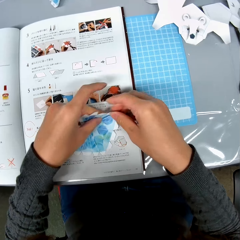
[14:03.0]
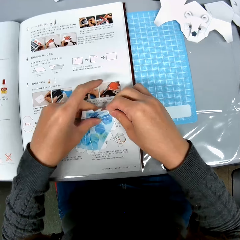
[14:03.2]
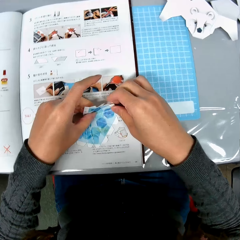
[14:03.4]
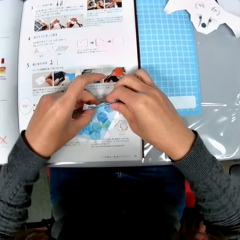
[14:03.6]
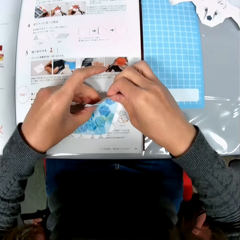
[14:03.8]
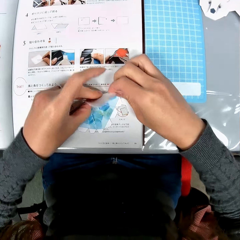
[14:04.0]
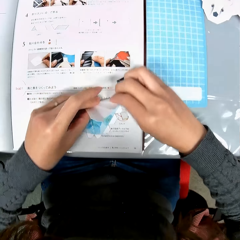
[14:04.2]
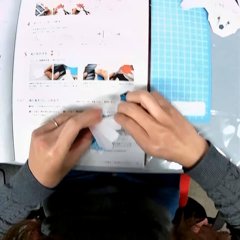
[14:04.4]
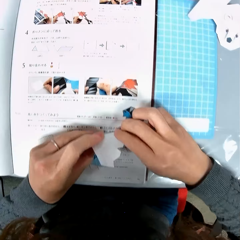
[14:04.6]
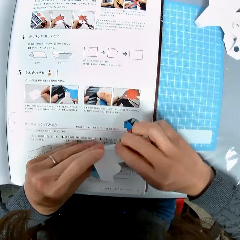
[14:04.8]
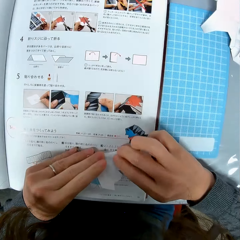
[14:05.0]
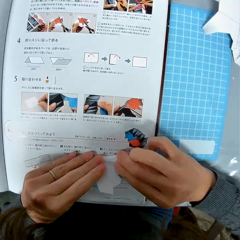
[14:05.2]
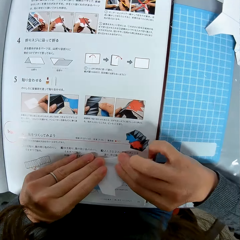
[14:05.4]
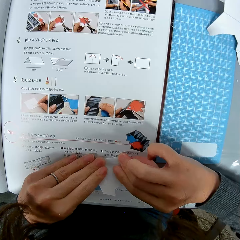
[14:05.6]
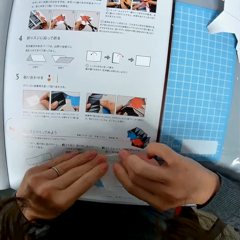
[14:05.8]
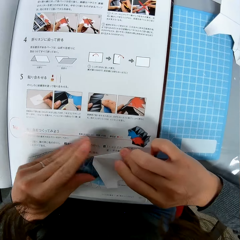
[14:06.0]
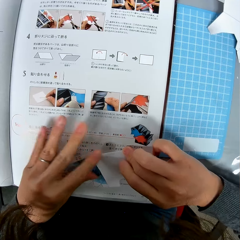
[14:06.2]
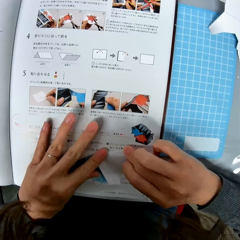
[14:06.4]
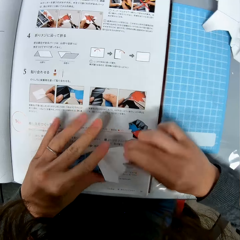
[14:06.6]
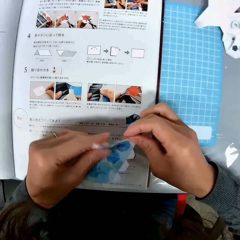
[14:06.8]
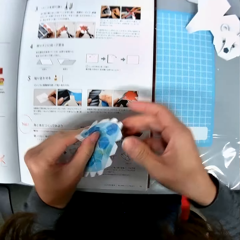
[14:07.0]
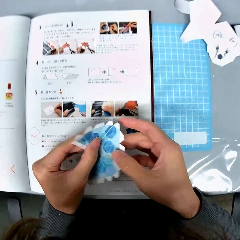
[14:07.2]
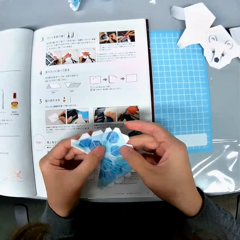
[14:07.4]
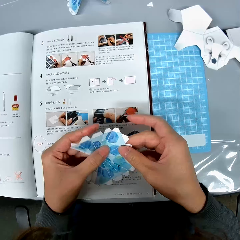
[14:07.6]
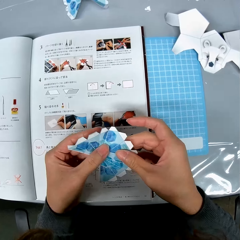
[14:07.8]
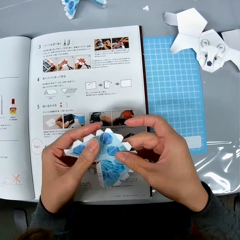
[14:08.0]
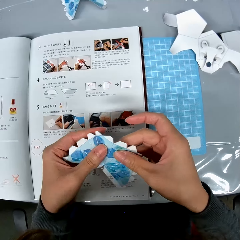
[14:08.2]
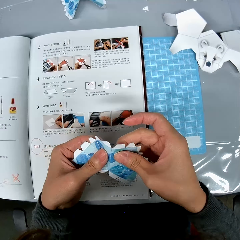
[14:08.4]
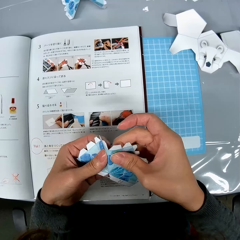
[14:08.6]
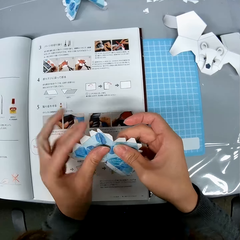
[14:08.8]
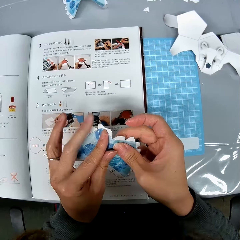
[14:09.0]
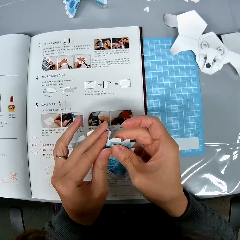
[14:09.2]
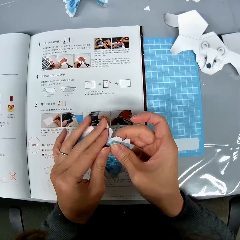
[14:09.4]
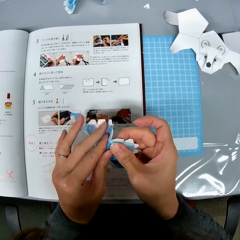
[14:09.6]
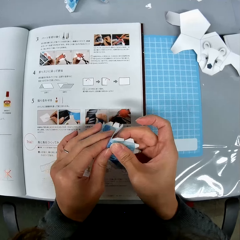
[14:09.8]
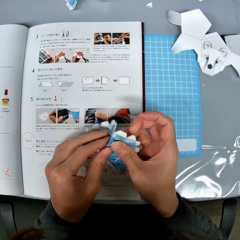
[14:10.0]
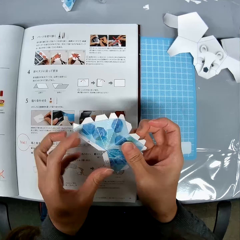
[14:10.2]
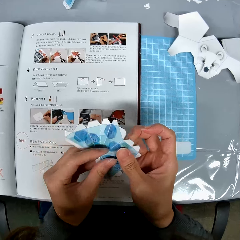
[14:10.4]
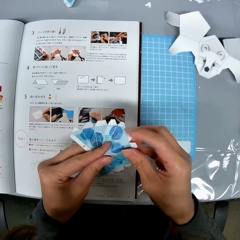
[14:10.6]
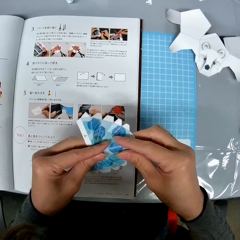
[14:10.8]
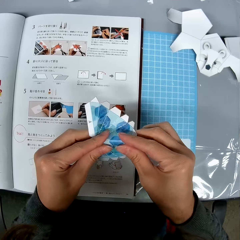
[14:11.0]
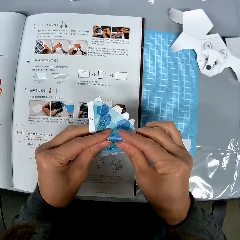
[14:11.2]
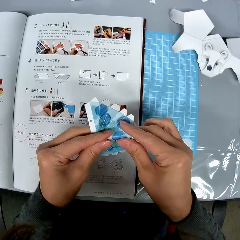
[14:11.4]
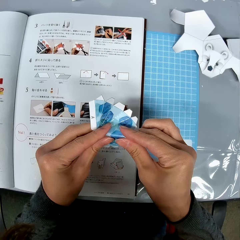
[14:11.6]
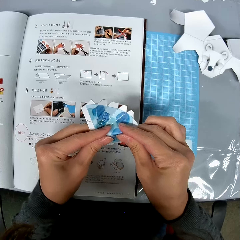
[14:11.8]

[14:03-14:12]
The camera wearer places the paper craft on the table. They make the paper craft.

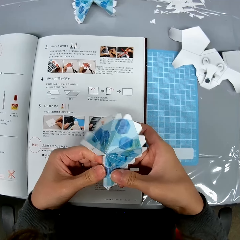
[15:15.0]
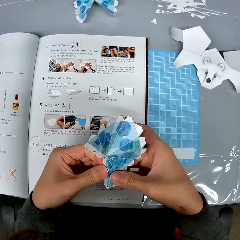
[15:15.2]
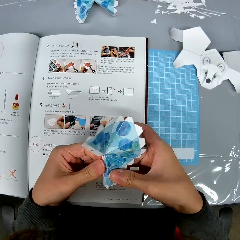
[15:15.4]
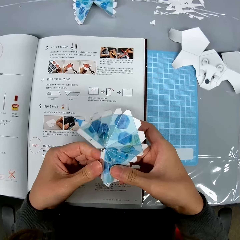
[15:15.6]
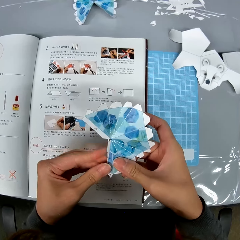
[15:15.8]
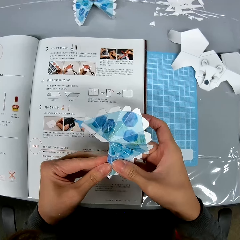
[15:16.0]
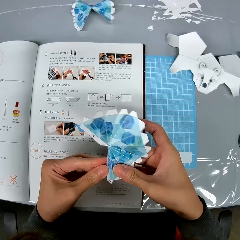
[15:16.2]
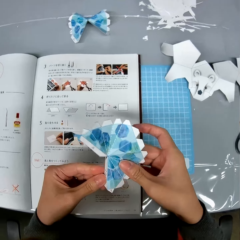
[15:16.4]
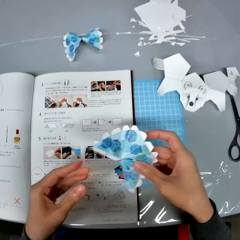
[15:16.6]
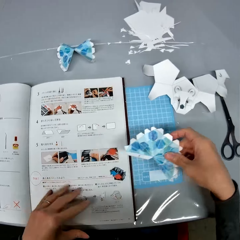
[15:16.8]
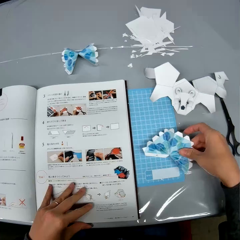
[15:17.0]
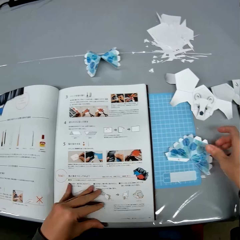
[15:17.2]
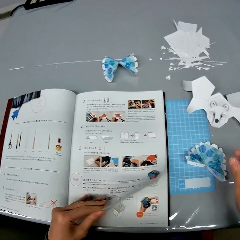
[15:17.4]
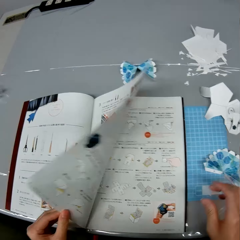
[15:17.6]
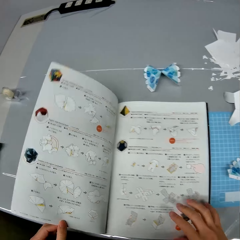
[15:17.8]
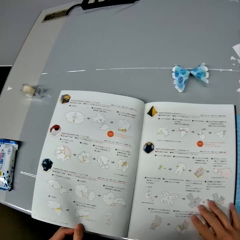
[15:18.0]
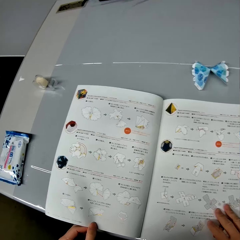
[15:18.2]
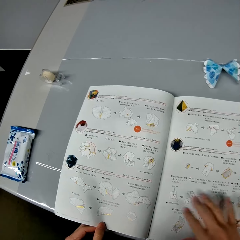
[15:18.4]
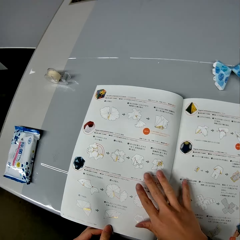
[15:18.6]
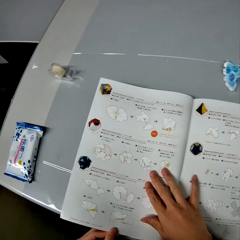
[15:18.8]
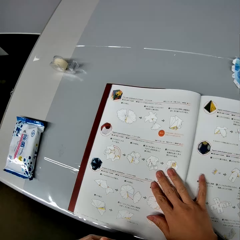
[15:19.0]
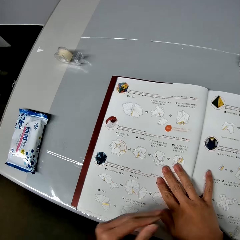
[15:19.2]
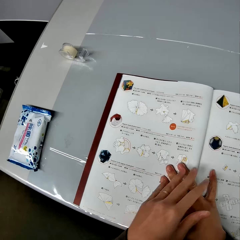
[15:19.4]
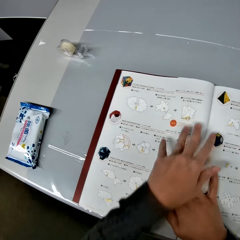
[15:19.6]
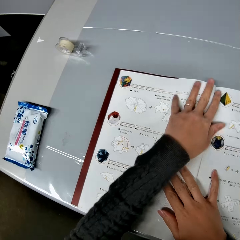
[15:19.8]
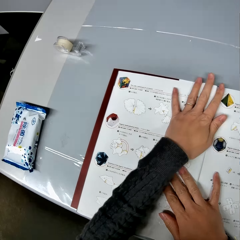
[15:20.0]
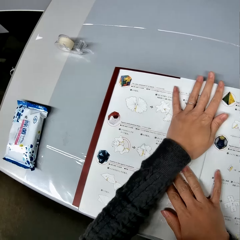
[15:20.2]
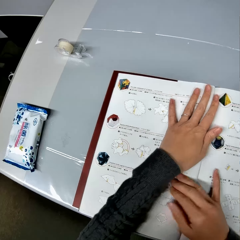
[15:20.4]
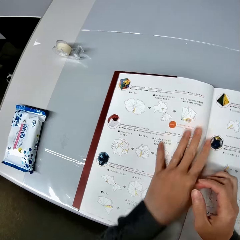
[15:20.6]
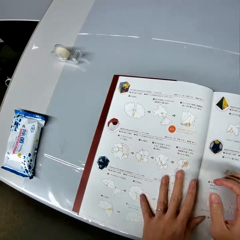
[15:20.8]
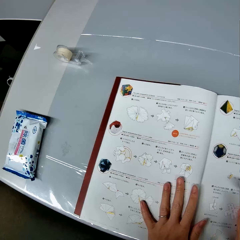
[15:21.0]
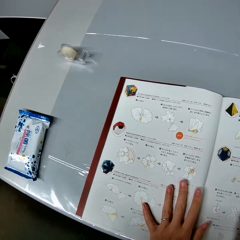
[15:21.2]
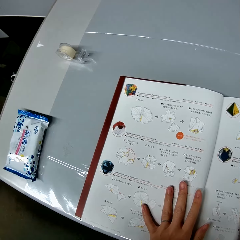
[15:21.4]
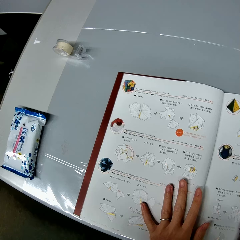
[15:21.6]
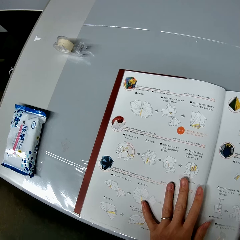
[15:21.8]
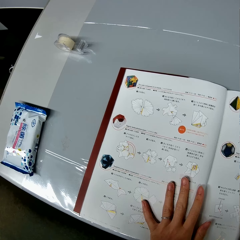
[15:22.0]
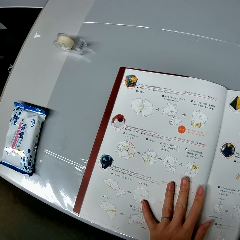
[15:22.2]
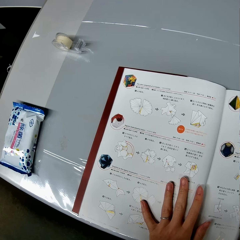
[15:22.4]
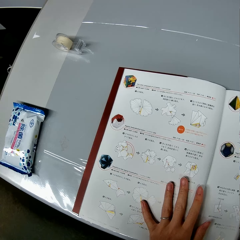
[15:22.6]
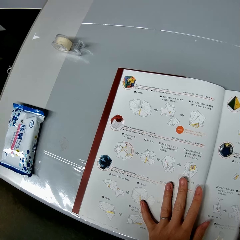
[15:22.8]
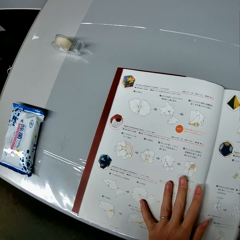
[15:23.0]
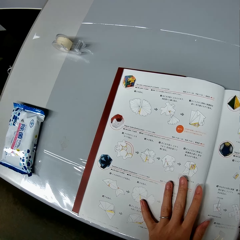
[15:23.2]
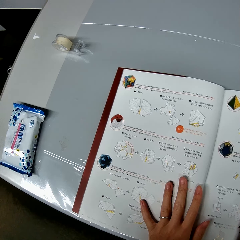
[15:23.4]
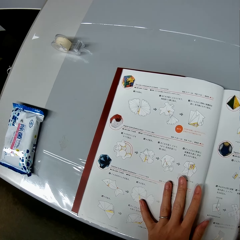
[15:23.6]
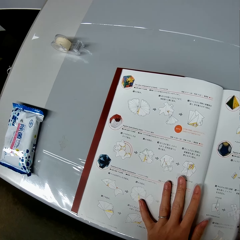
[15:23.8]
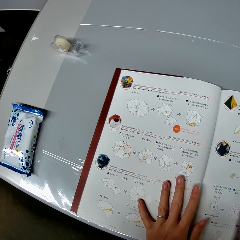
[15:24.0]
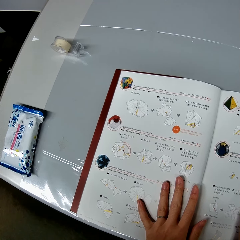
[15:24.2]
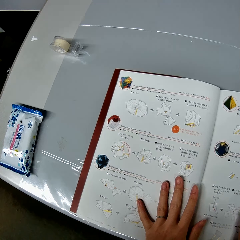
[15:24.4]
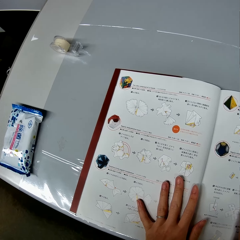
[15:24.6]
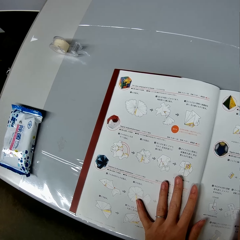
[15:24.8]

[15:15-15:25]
The camera wearer drops the paper design on the table. He opens the instructional manual book or textbook on the table. He places his hands on the textbook. He looks at the instructional manual book.

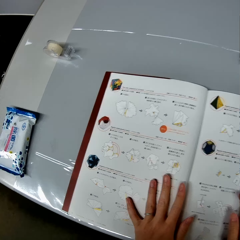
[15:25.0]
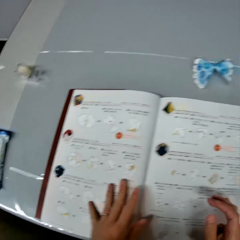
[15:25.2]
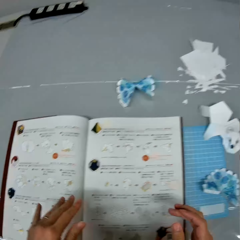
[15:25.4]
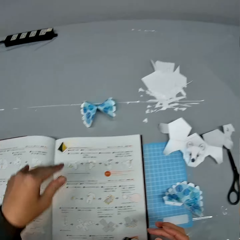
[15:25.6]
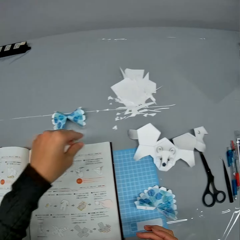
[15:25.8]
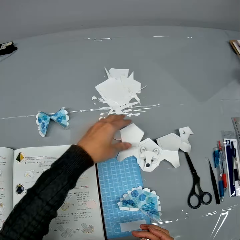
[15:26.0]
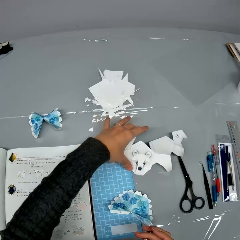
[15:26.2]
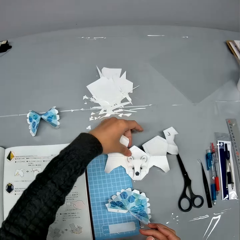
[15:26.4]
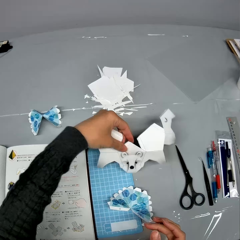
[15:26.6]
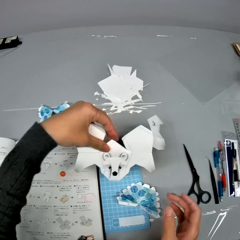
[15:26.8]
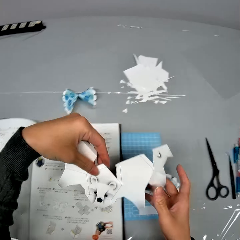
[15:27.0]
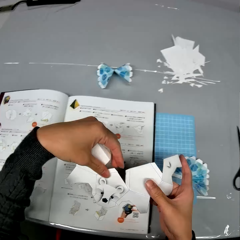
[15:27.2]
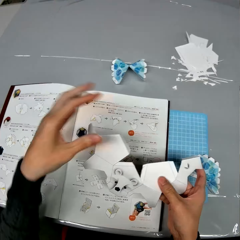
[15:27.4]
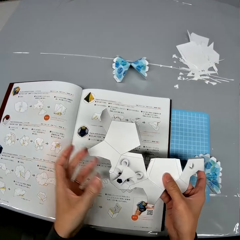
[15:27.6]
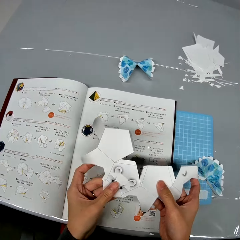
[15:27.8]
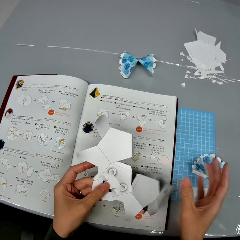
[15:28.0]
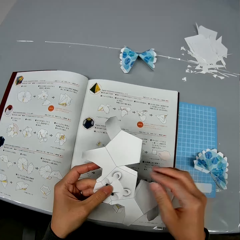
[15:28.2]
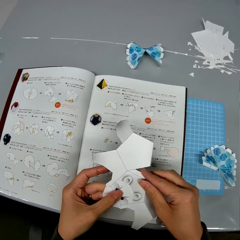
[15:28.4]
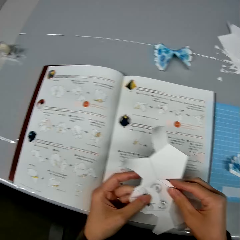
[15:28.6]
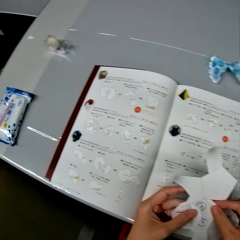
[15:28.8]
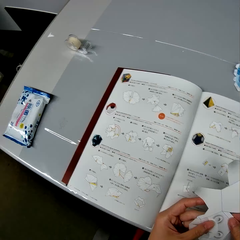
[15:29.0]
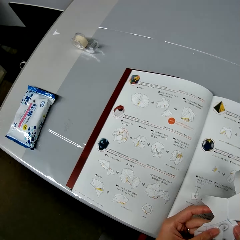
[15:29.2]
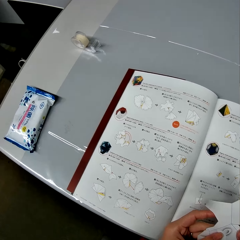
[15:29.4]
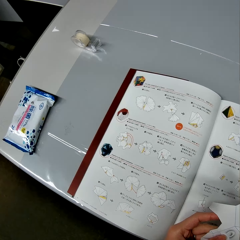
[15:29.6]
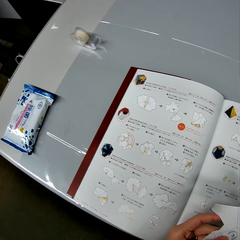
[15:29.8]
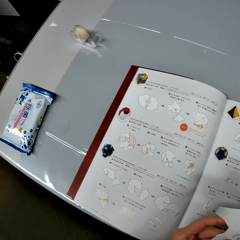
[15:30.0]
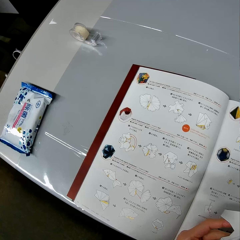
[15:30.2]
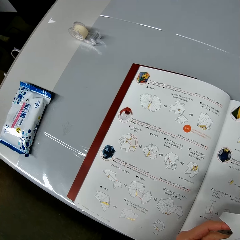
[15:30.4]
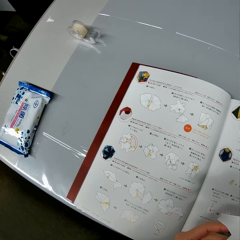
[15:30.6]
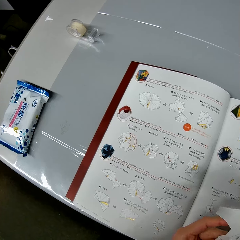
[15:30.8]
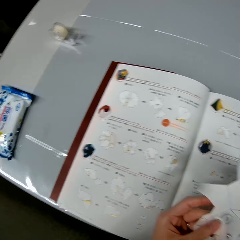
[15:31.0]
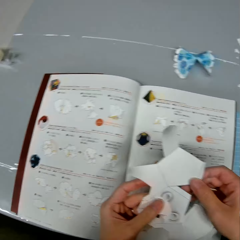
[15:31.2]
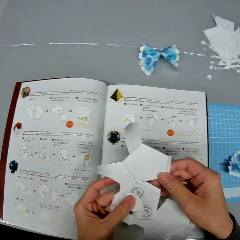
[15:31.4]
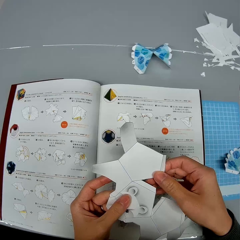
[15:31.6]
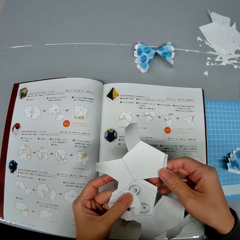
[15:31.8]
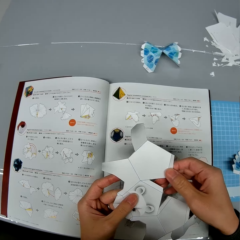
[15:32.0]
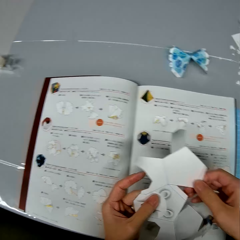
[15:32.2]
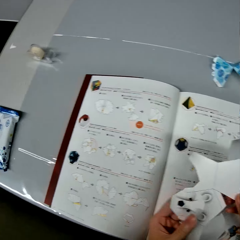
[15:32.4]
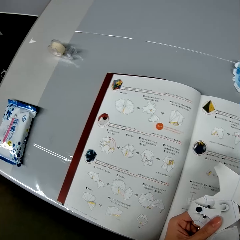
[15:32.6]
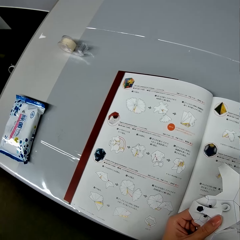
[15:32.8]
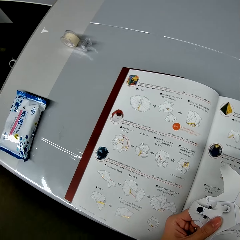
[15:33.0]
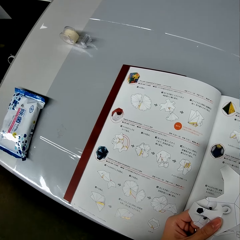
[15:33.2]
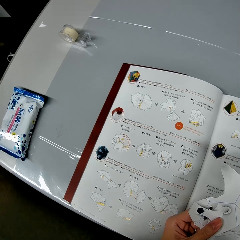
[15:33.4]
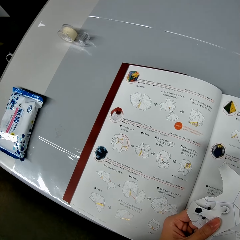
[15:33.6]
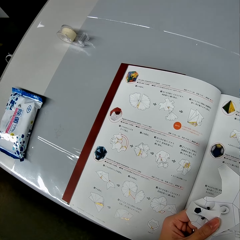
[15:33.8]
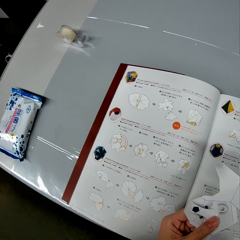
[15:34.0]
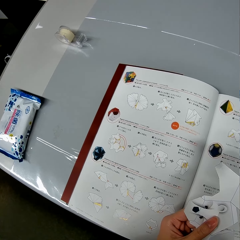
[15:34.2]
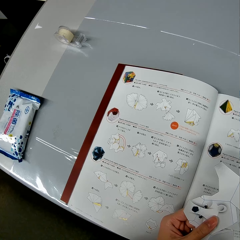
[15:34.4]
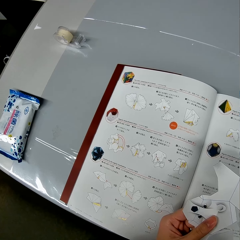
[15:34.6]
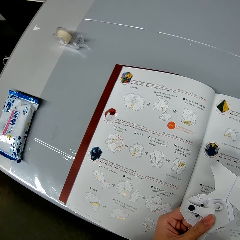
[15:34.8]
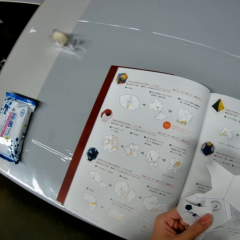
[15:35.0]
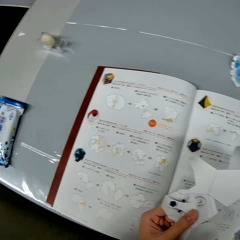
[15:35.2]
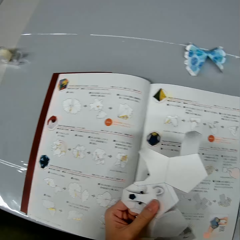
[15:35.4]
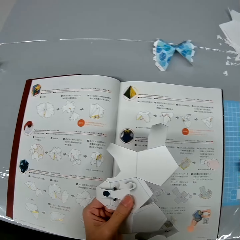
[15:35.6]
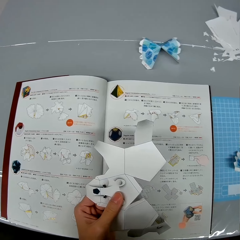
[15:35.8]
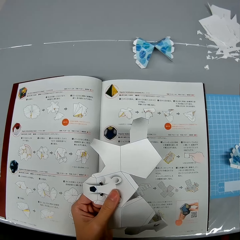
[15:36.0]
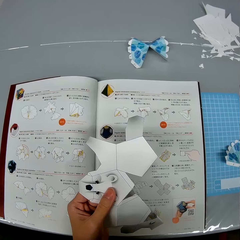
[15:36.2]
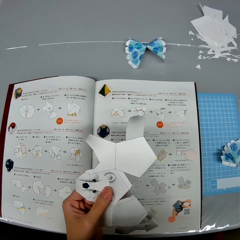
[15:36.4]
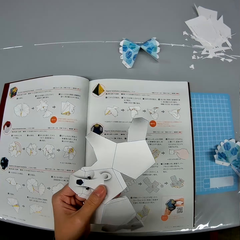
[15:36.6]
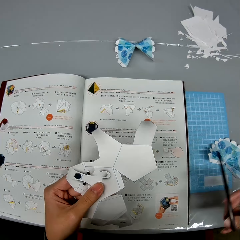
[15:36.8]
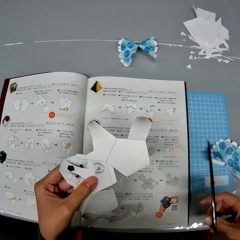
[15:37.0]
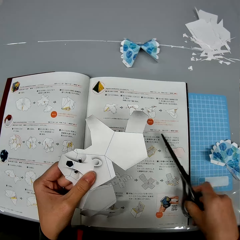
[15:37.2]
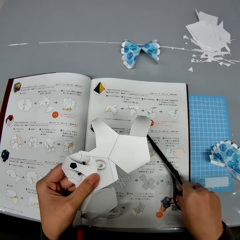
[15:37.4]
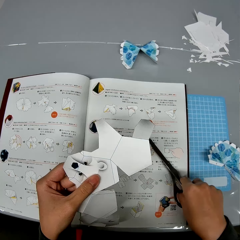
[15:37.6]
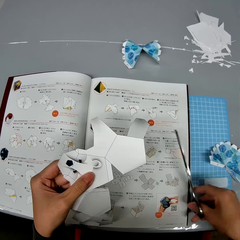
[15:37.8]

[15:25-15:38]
The camera wearer picks up another bat-like paper design or paper craft from the table. They look at the instructional manual book. They look at the paper craft. They look at the instructional manual book. They pick up a pair of scissors from the table.
